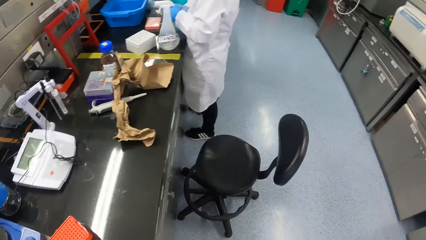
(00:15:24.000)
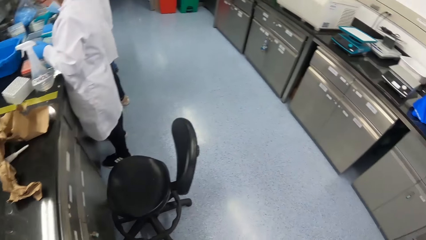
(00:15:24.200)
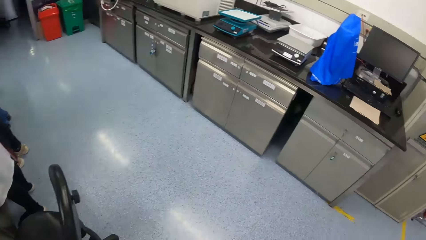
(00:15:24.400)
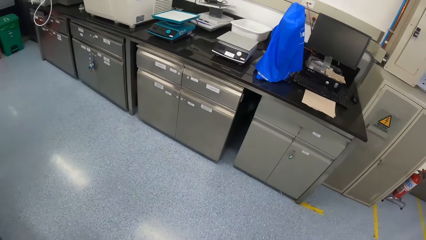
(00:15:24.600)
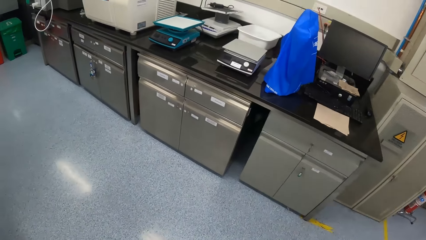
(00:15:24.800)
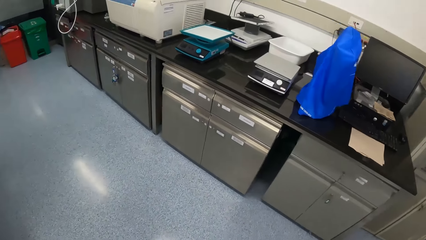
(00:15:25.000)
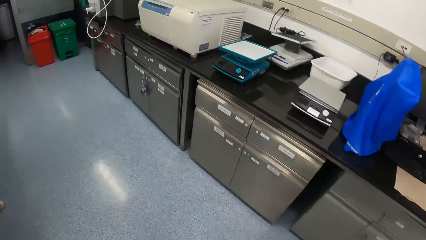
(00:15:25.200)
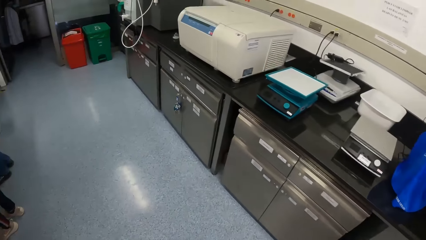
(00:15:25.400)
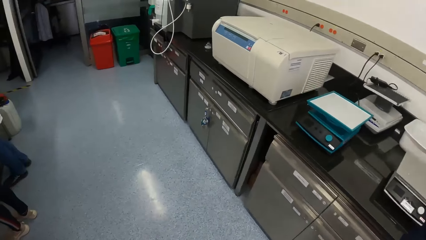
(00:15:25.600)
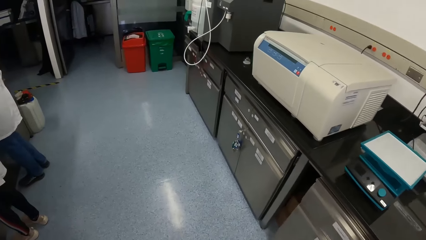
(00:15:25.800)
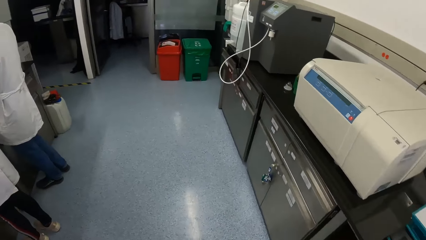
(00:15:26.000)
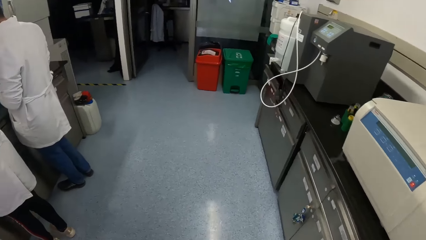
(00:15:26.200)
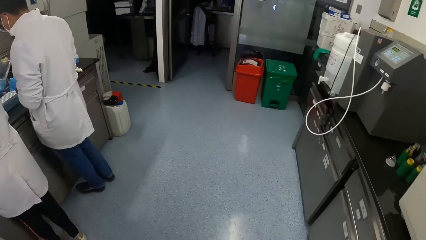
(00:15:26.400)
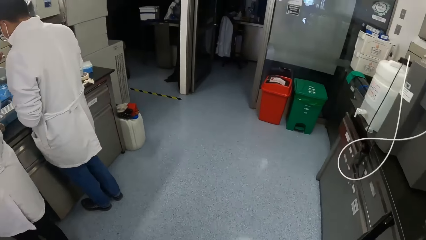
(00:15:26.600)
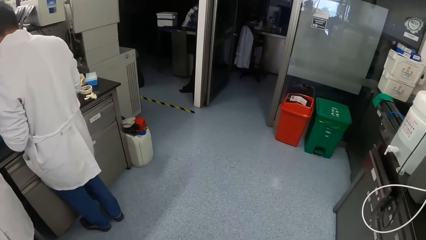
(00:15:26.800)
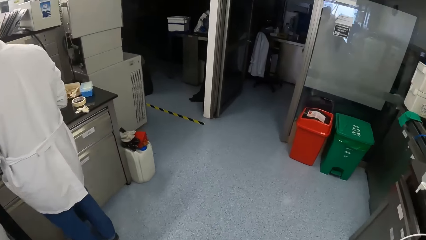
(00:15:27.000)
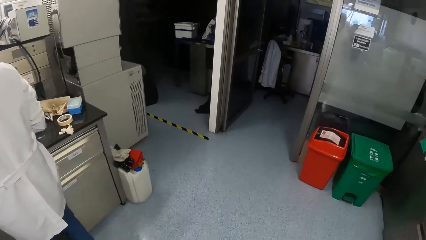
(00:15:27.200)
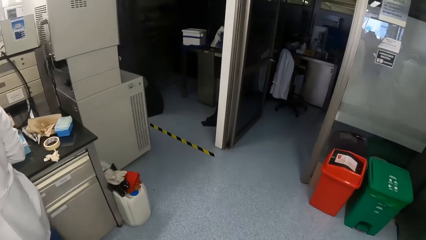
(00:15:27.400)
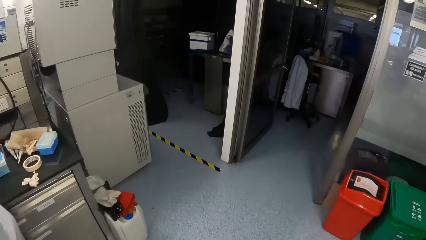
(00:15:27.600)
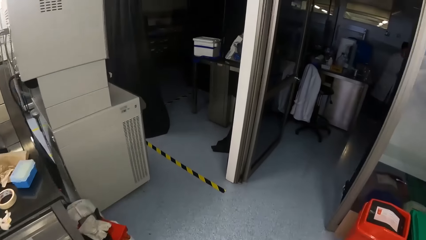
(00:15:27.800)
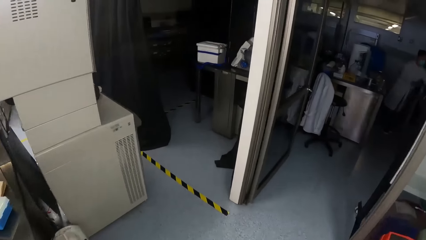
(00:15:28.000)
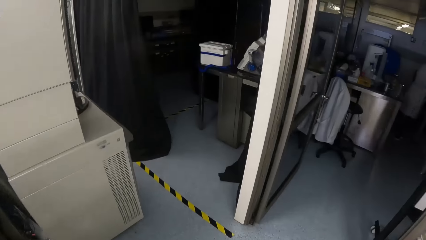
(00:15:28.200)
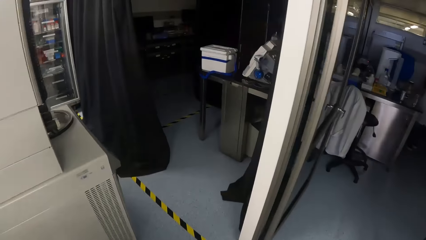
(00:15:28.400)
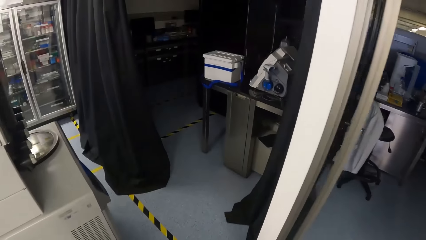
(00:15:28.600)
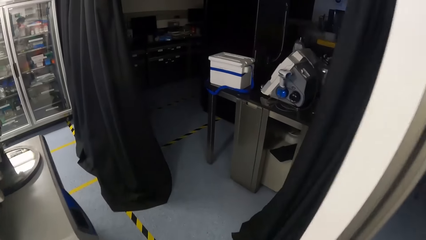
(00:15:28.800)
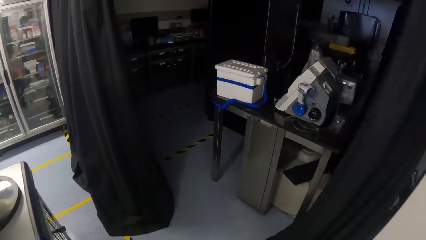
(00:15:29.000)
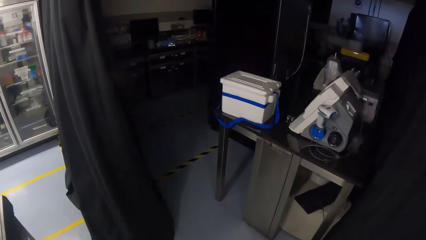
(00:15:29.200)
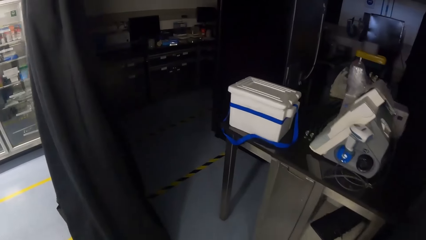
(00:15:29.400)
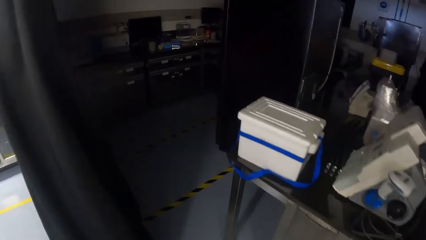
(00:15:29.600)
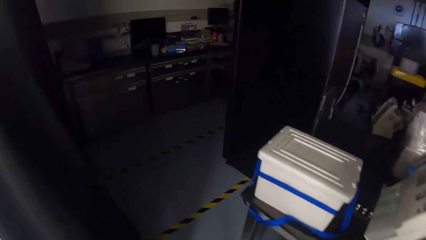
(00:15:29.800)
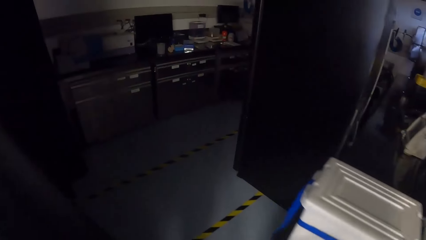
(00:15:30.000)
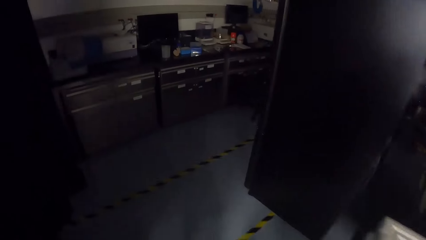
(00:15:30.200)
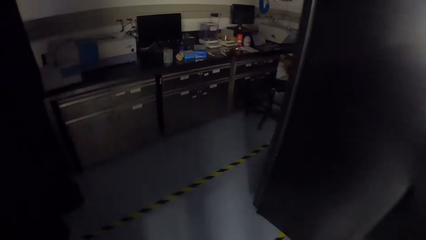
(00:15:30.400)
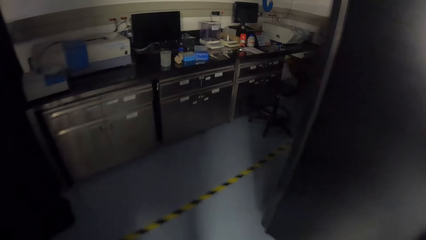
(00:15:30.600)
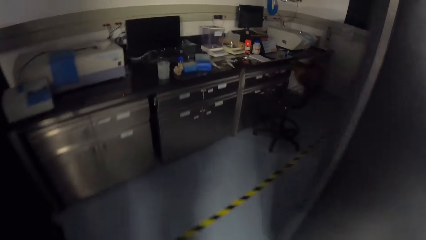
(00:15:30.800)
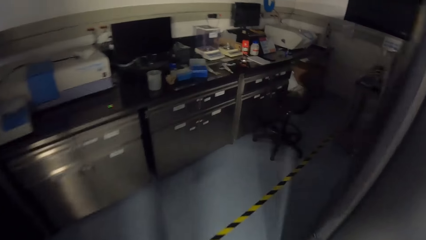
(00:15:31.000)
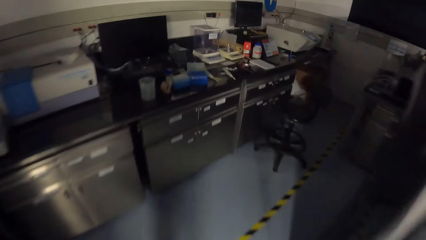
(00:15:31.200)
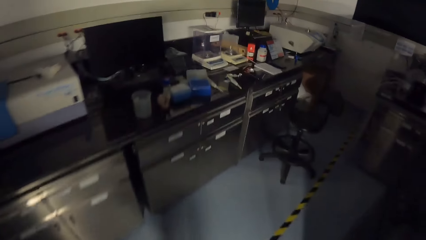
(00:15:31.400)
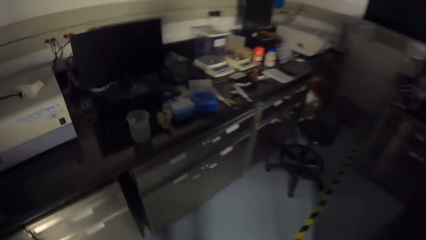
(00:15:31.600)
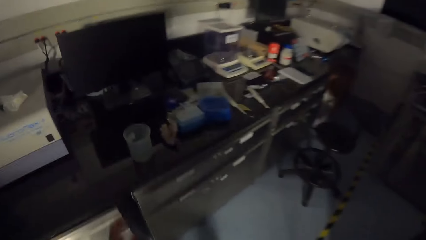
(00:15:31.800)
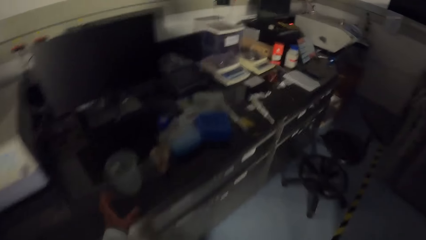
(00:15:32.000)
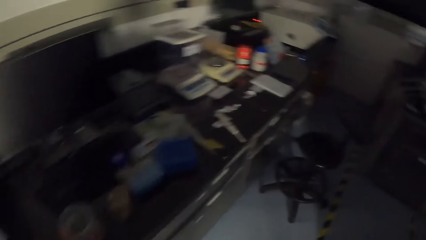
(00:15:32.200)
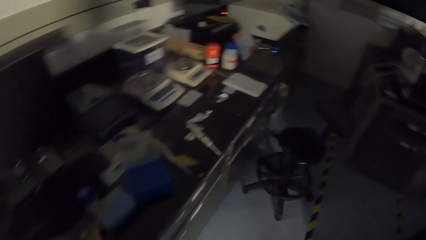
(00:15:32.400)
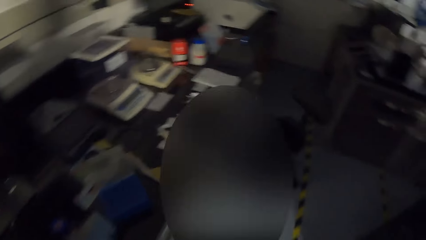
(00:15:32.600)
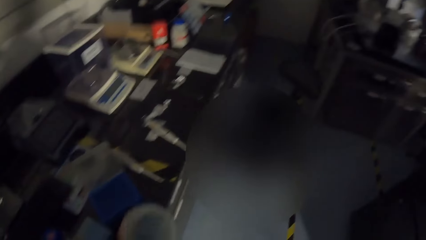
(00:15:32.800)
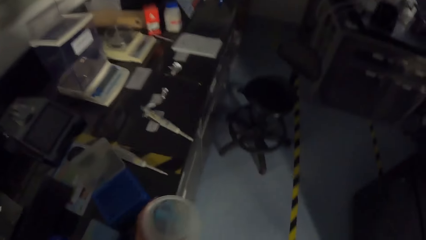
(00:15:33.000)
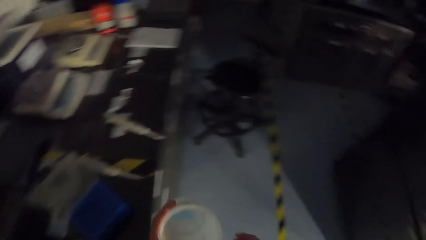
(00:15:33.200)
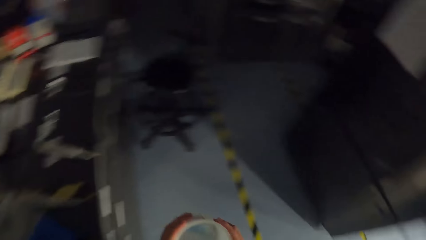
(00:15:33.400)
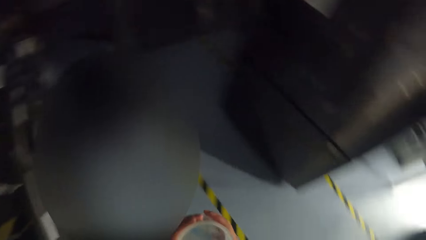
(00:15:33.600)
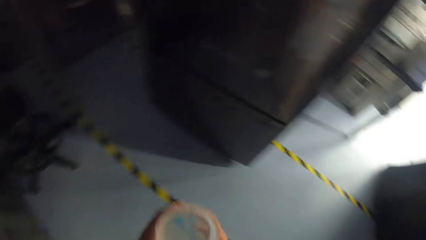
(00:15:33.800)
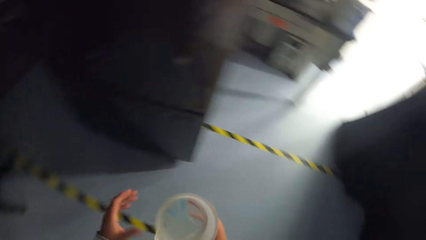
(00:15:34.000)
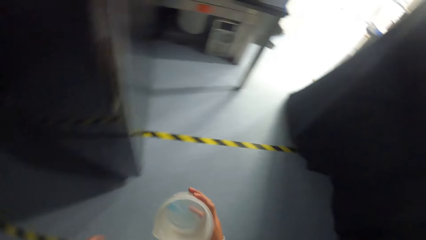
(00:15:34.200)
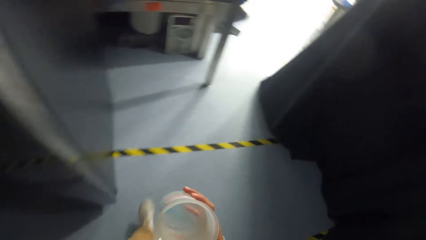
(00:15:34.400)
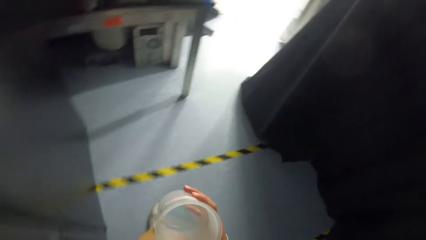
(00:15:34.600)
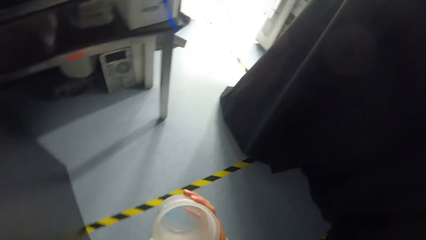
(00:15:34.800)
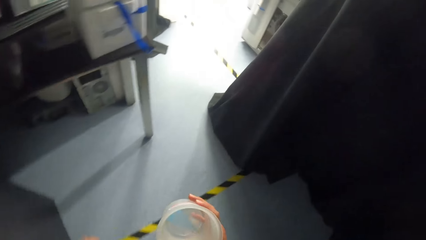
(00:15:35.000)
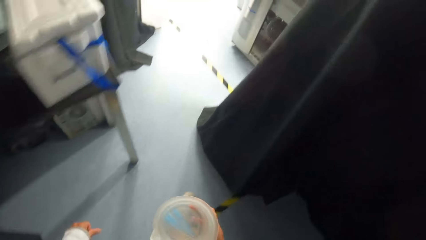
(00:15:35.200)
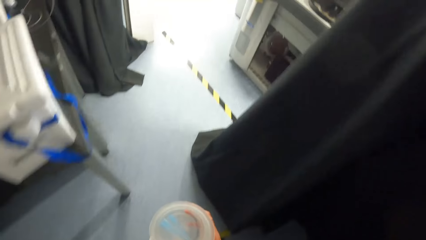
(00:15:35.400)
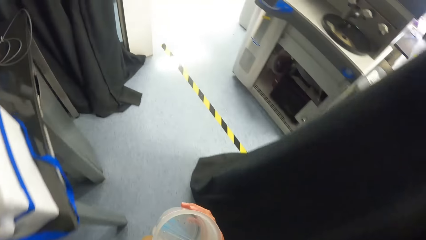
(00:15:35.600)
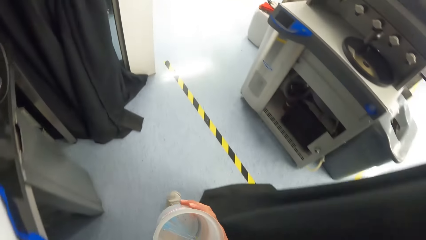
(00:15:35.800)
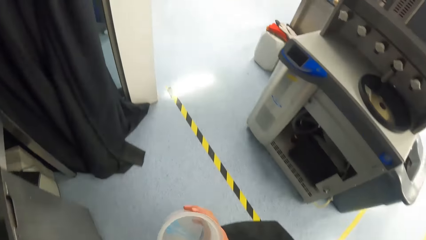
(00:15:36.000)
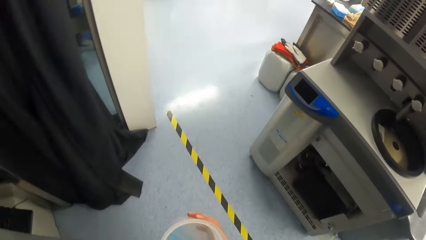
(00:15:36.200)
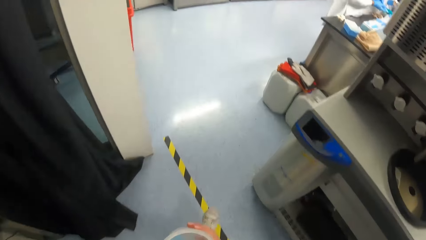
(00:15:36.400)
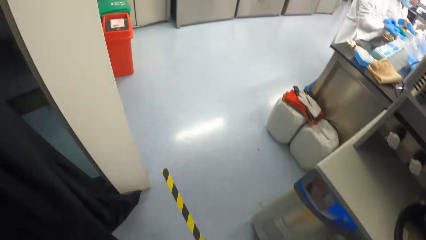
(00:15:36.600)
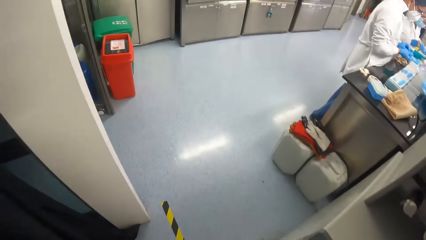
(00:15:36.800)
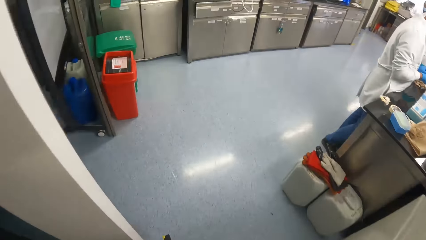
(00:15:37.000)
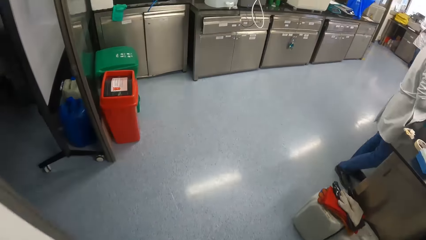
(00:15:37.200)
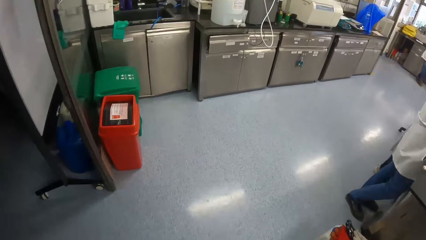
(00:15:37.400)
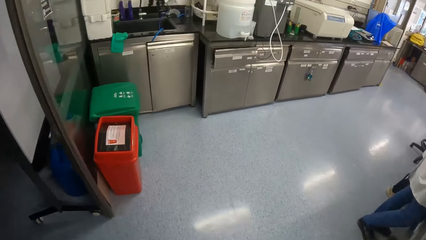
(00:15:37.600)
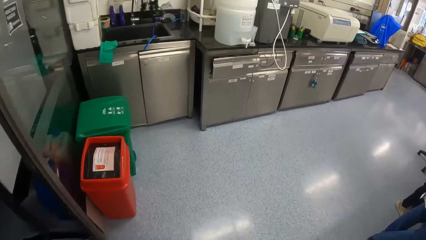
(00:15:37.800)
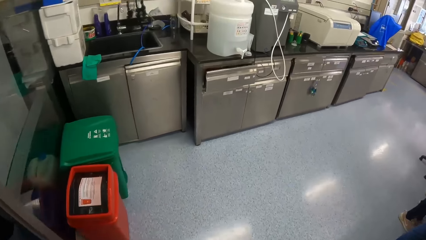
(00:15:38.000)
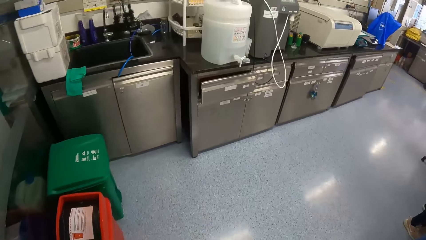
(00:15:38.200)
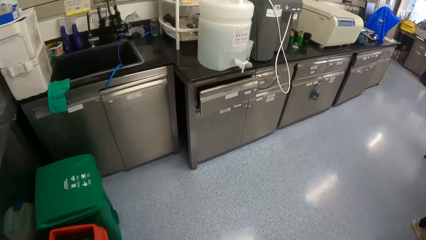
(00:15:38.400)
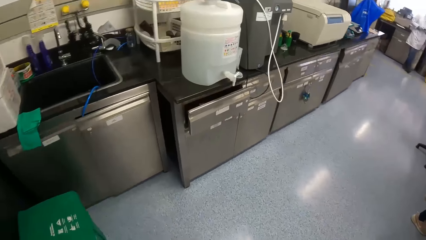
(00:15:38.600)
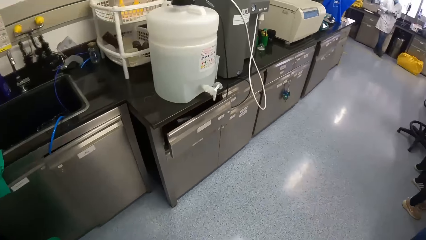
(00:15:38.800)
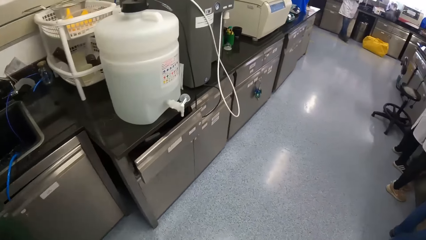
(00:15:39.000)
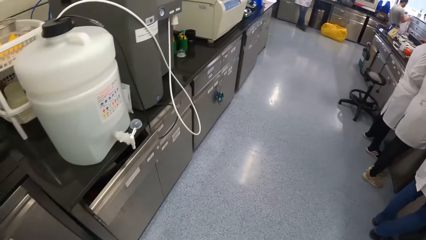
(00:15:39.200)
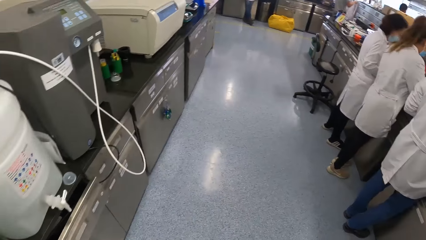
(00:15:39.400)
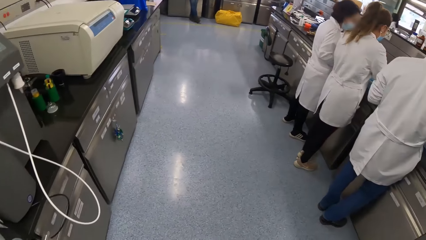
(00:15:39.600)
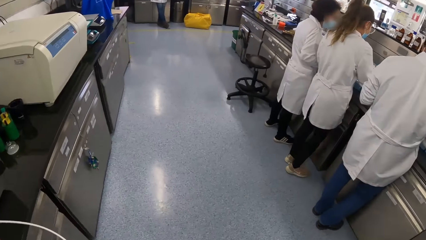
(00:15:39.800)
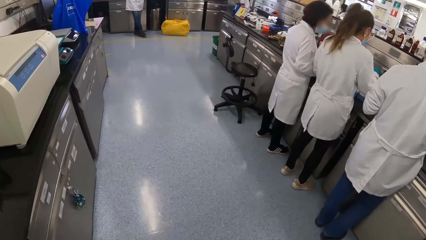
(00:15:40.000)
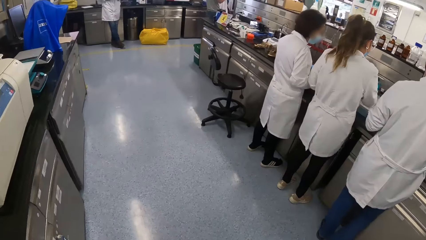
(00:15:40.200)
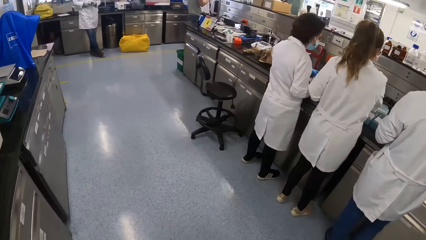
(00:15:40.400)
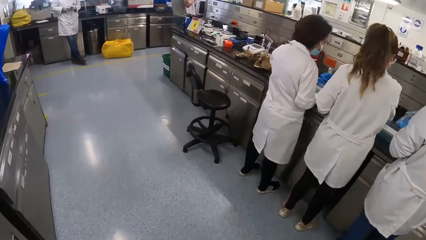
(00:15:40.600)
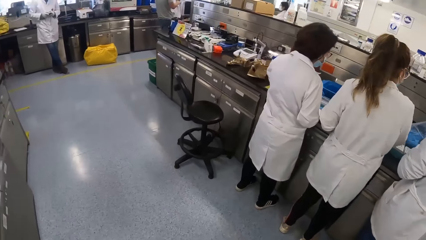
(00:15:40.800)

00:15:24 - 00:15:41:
The camera wearer looks around. He walks around. He walks into the compartment of the laboratory. He picks up a beaker from the desk with his left hand. He passes the beaker from his left hand to his right hand. He walks back. He walks into the laboratory.
